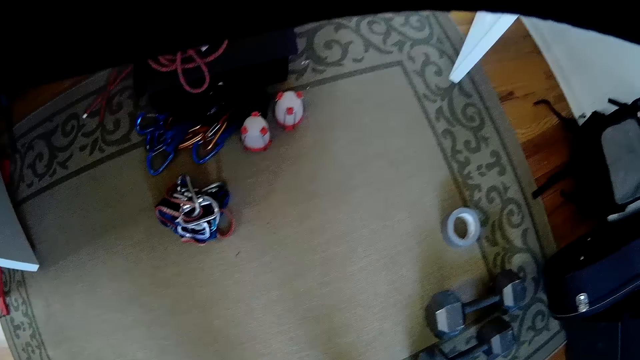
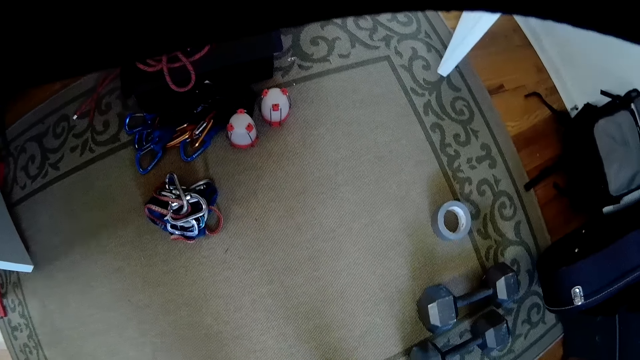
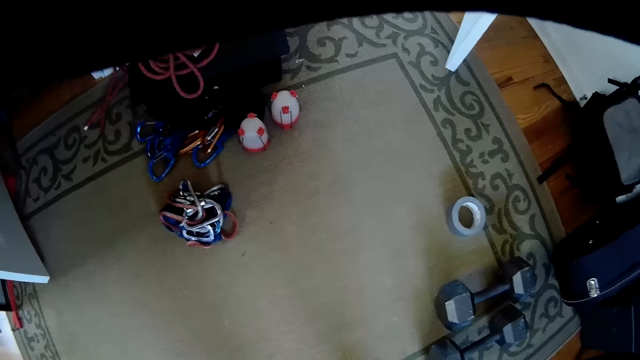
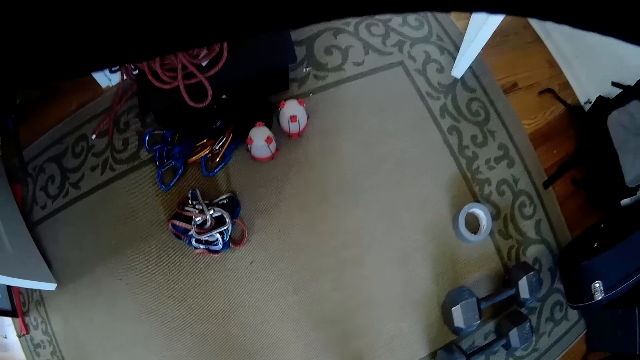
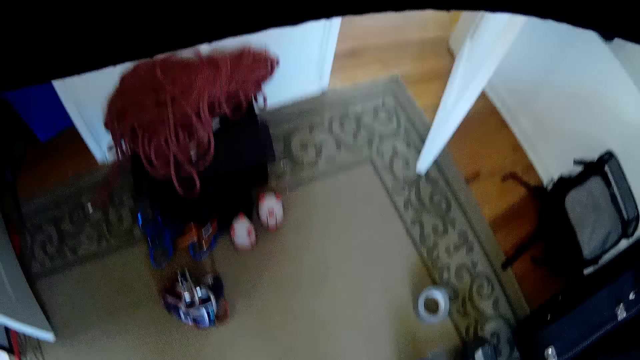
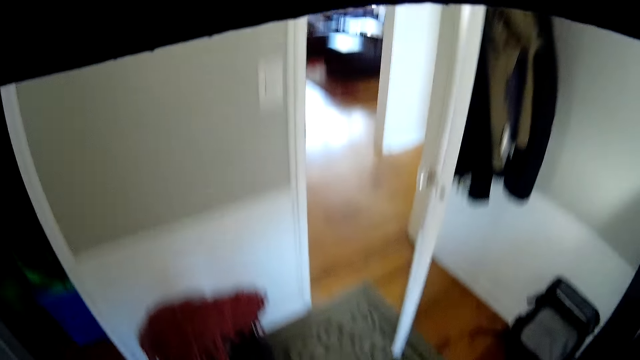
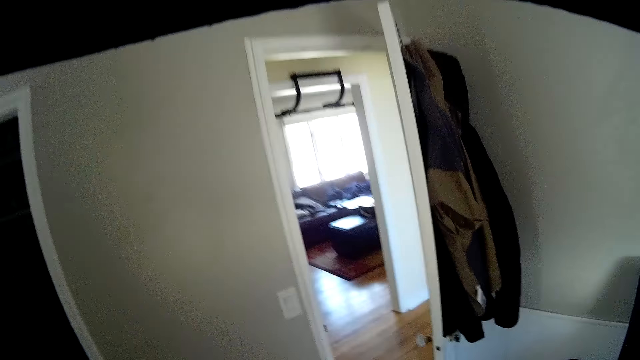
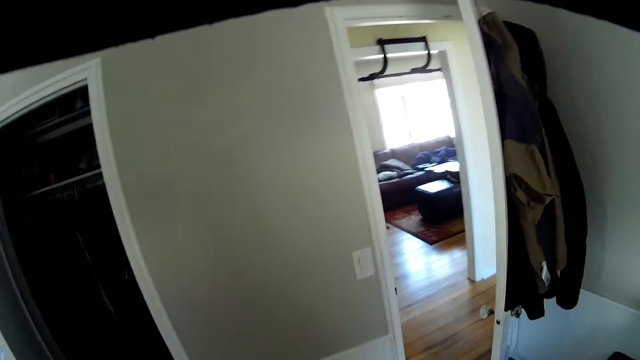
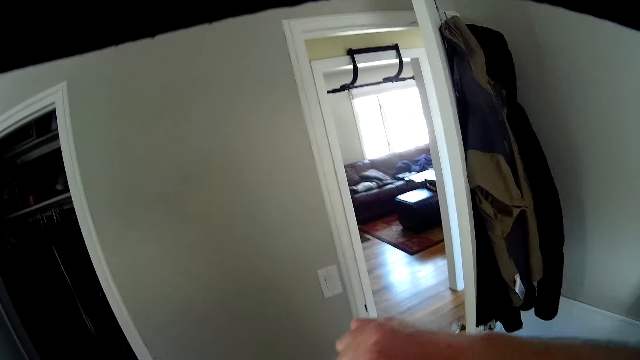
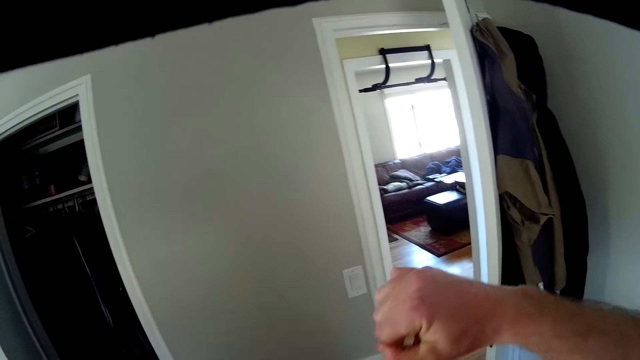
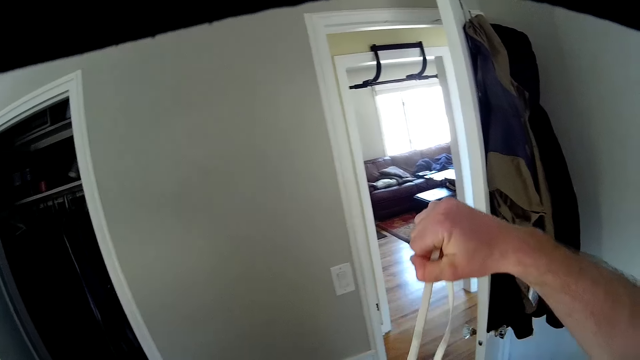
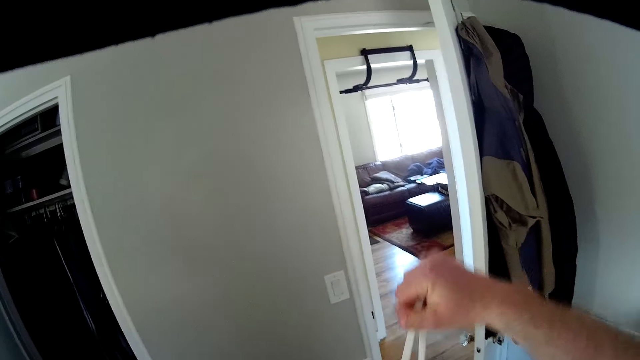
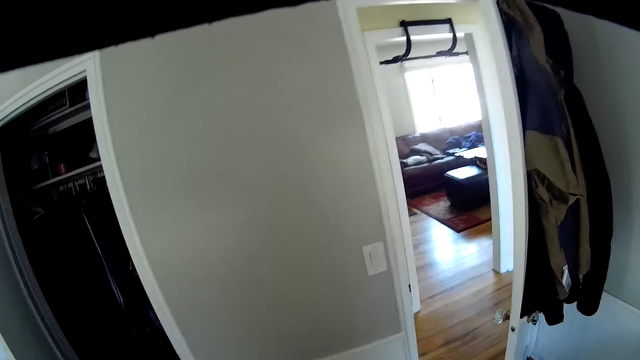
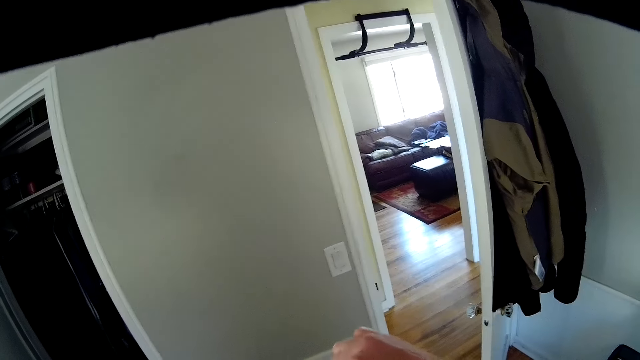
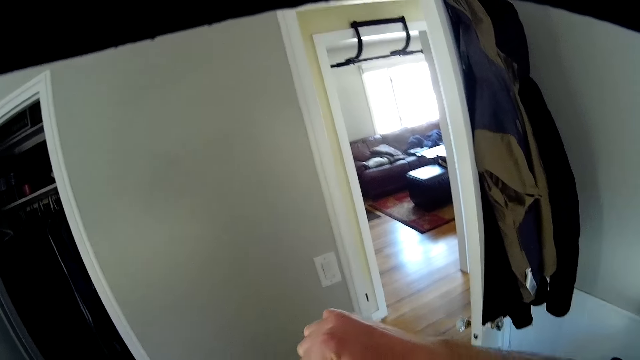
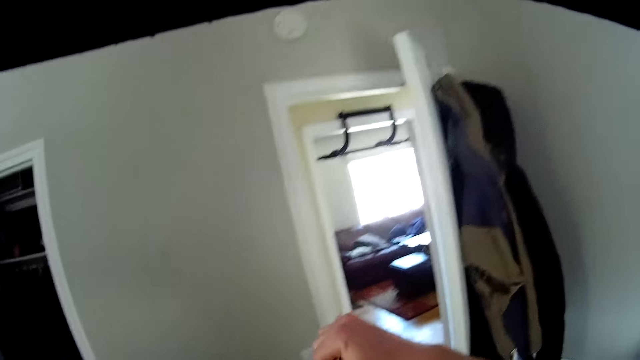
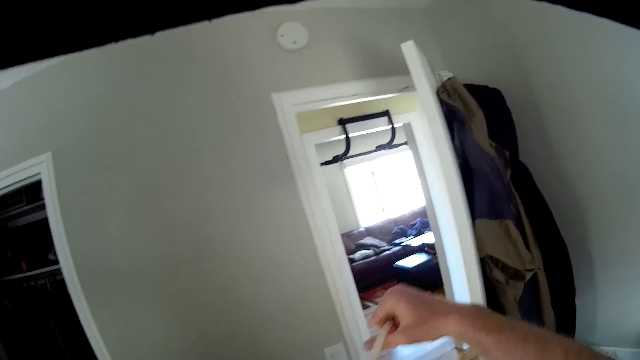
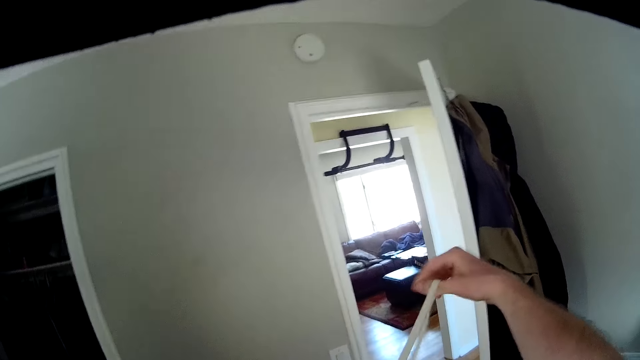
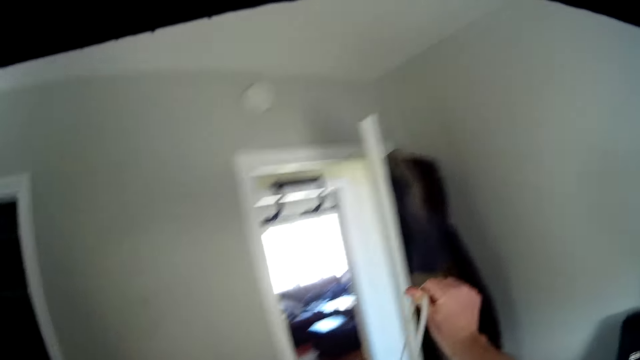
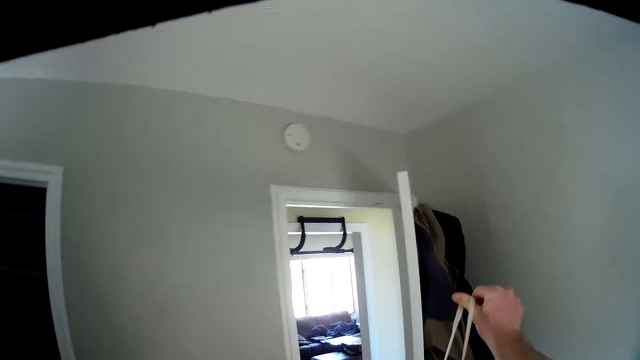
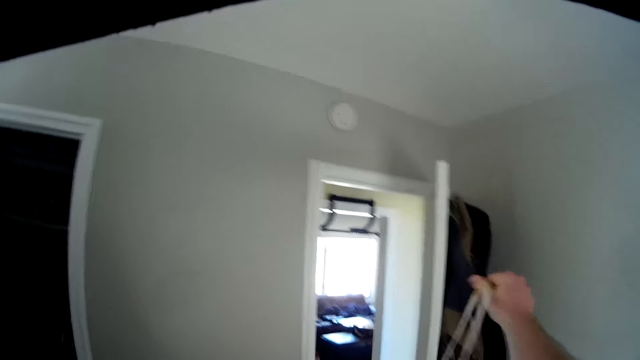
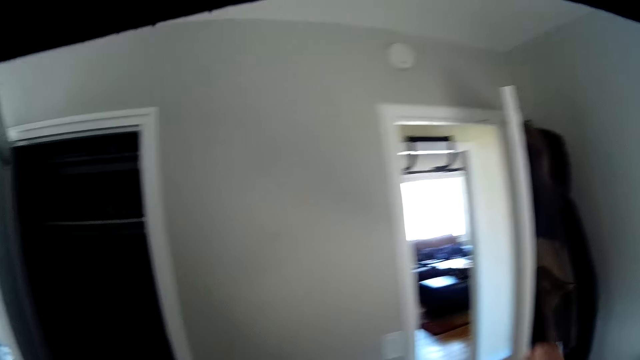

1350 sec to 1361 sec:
The camera wearer holds a shoelace with a hand.

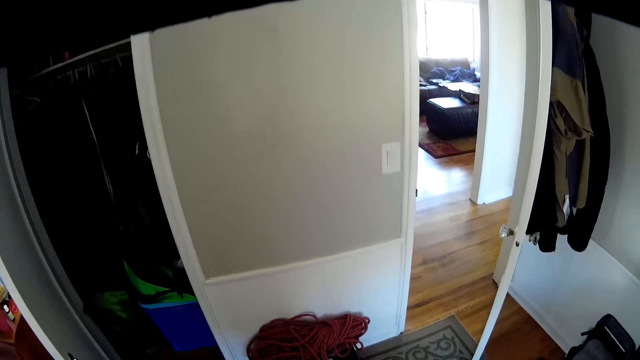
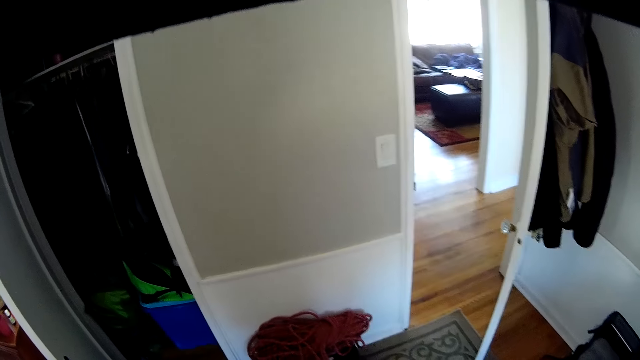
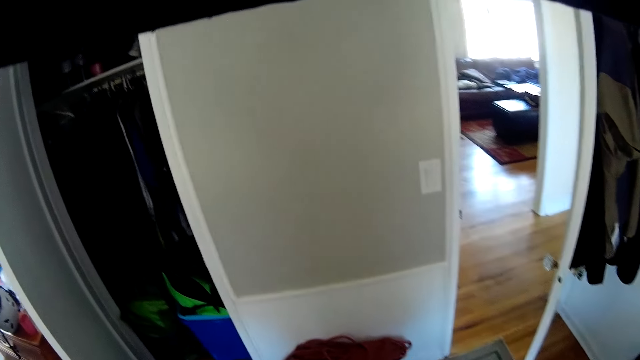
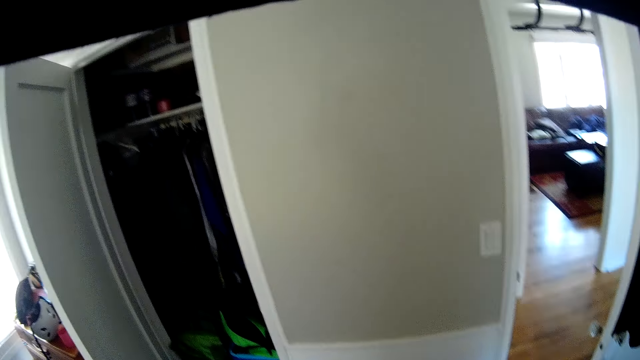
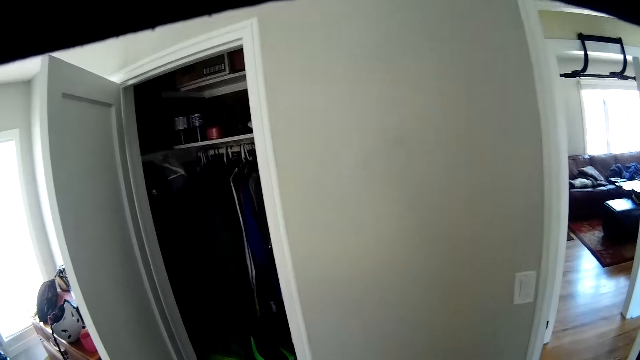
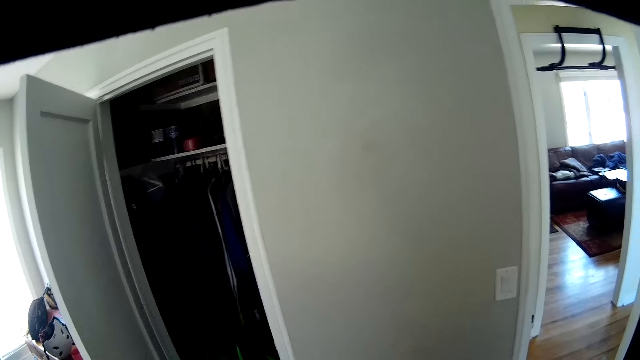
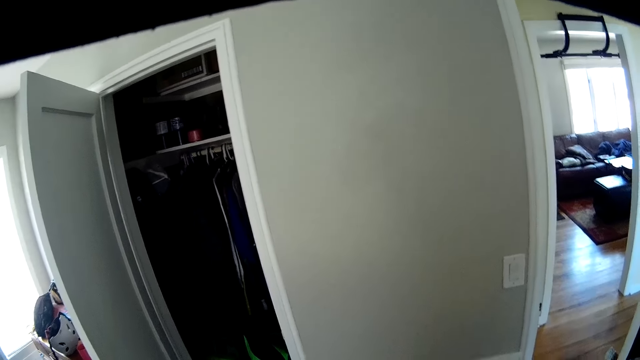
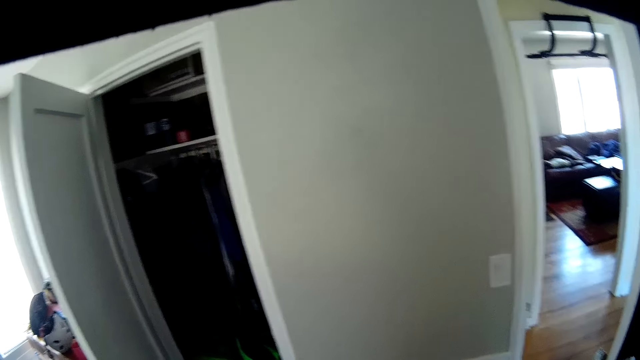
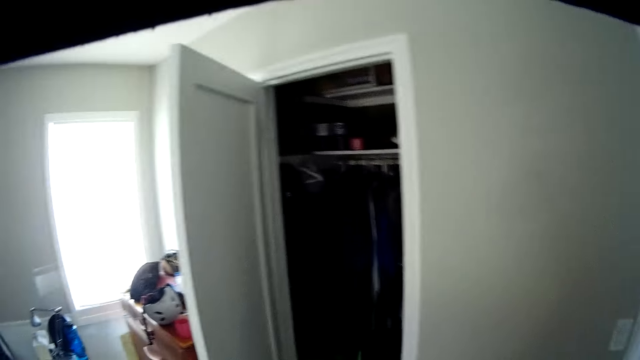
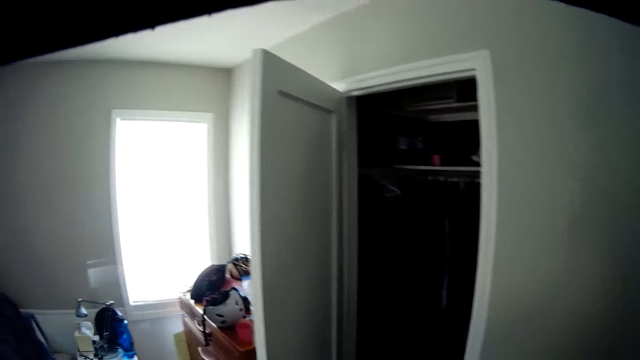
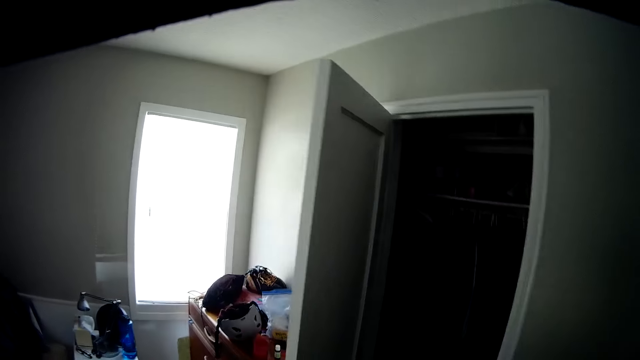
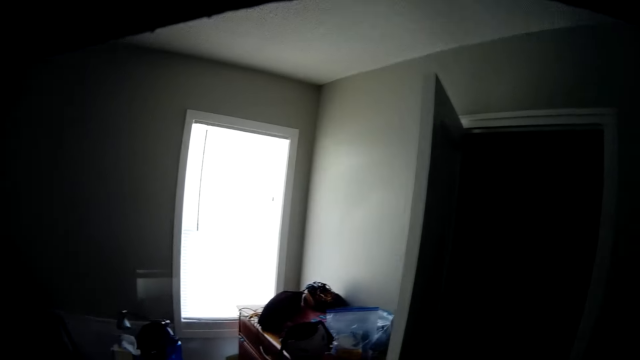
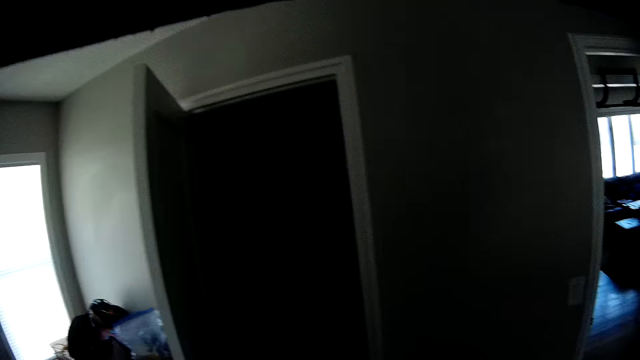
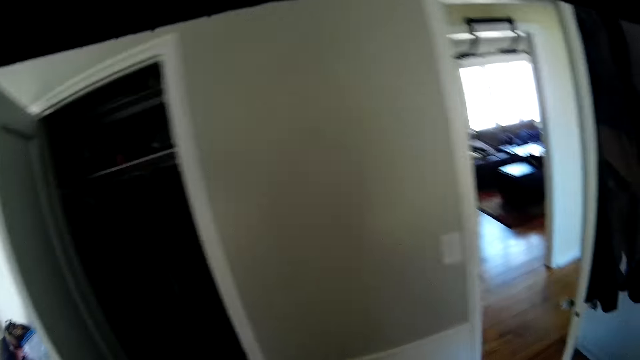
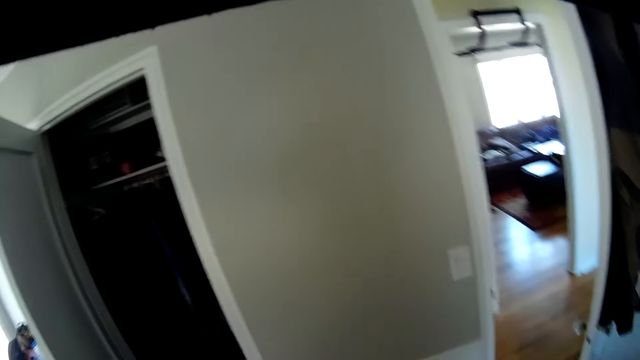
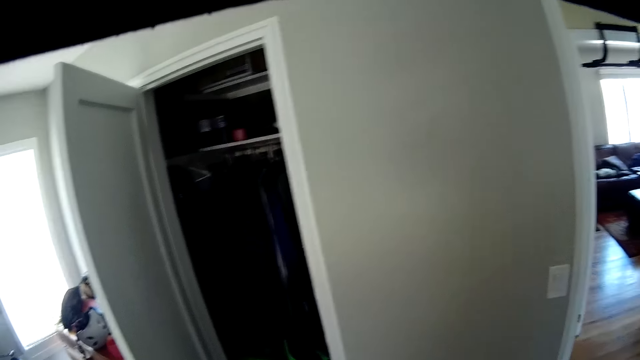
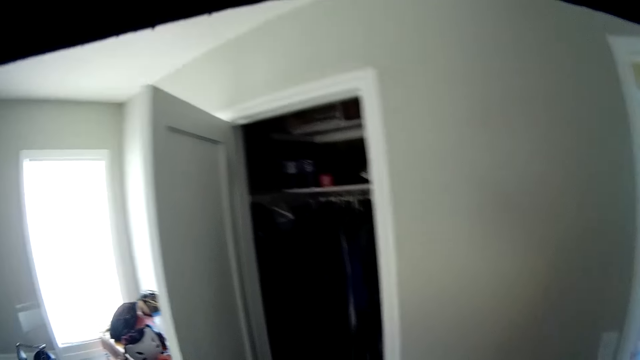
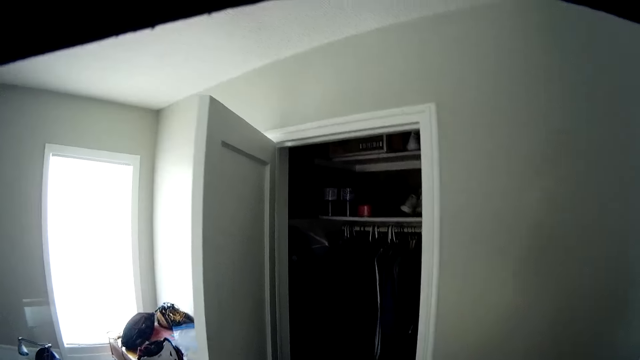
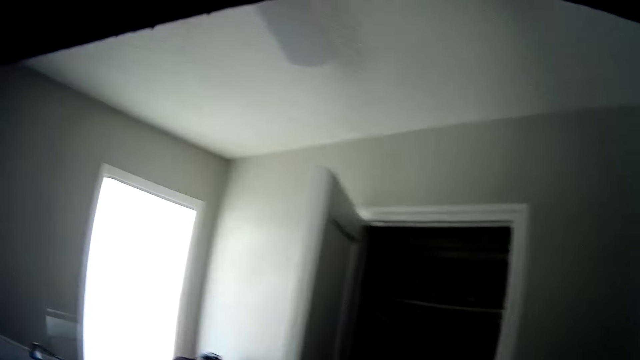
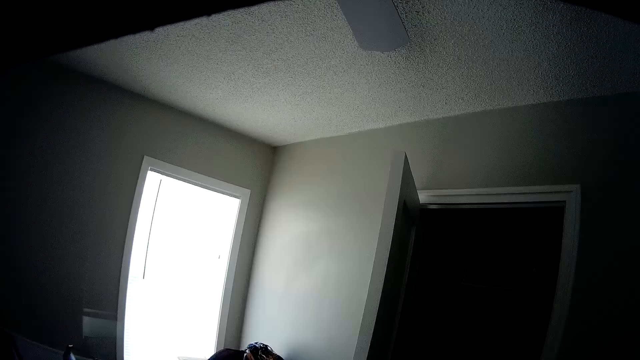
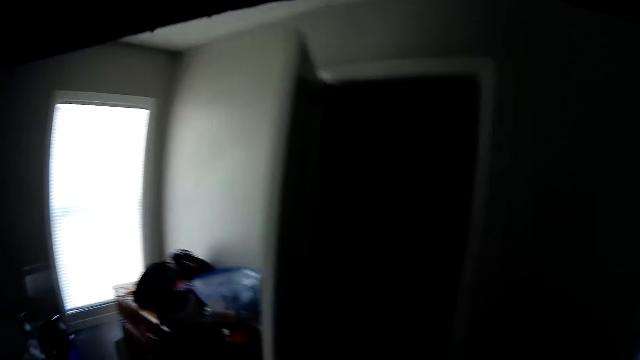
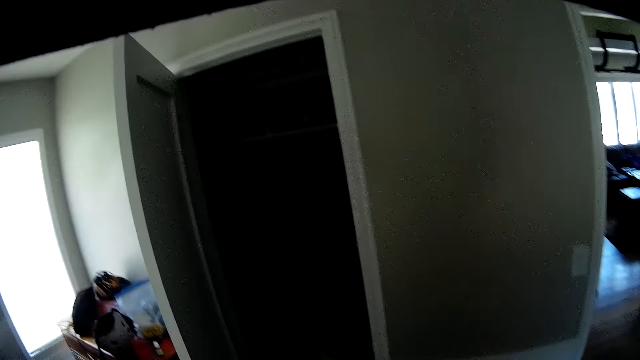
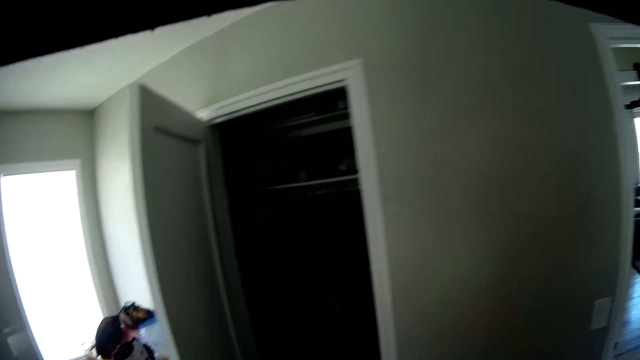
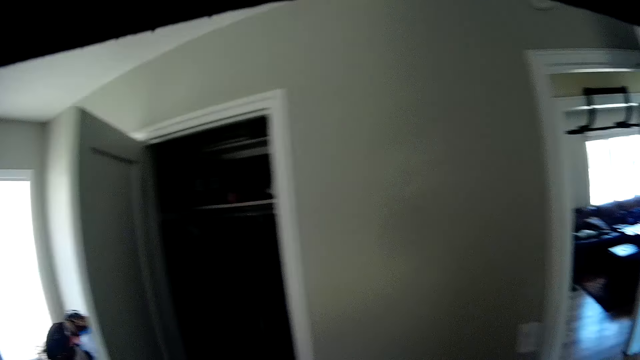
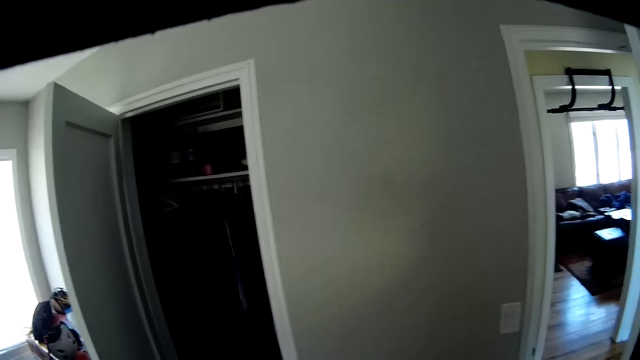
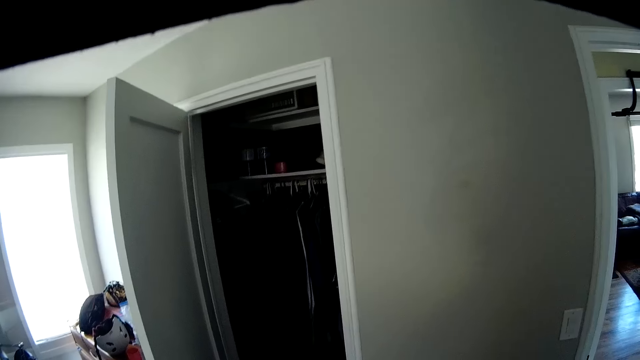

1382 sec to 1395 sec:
The camera wearer looks around.
